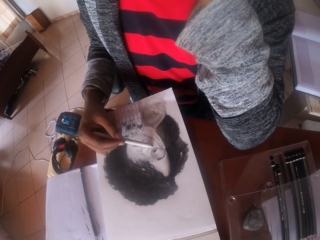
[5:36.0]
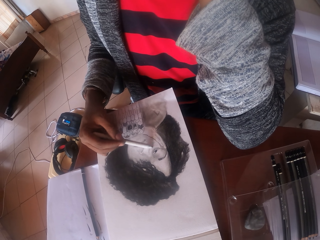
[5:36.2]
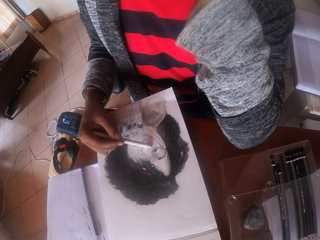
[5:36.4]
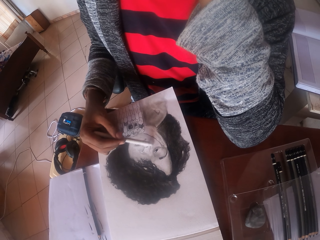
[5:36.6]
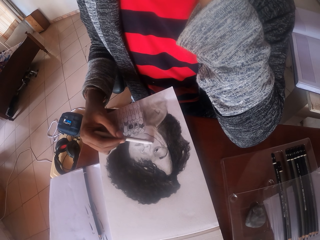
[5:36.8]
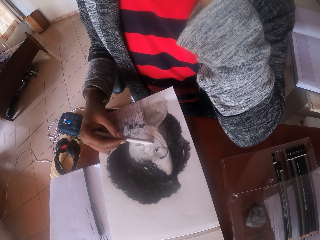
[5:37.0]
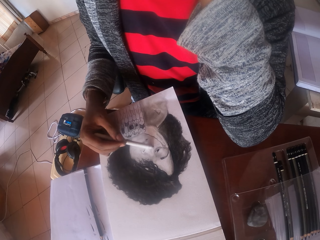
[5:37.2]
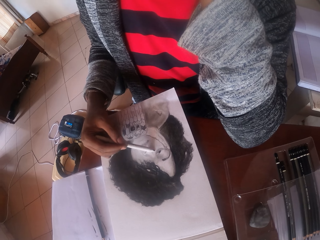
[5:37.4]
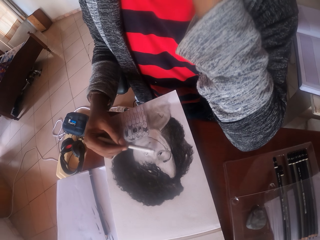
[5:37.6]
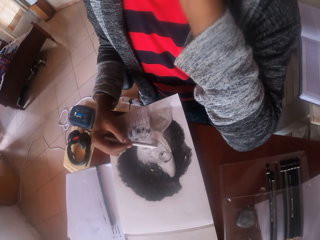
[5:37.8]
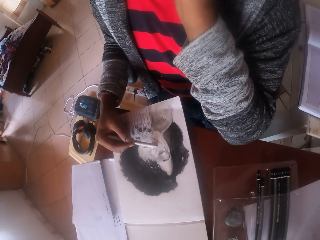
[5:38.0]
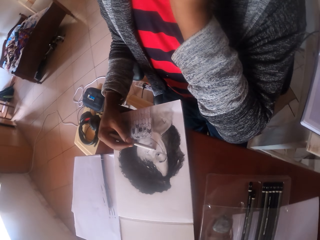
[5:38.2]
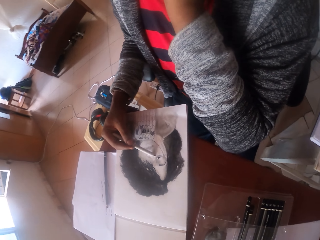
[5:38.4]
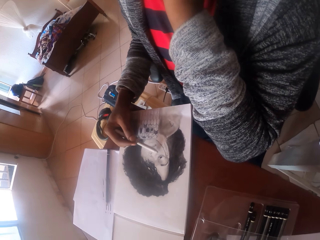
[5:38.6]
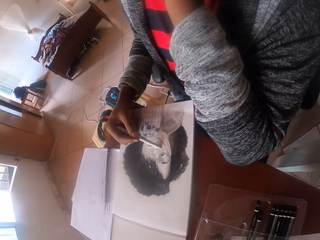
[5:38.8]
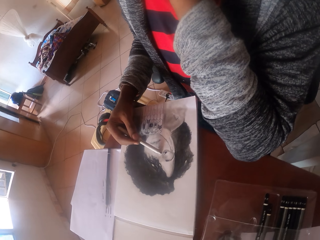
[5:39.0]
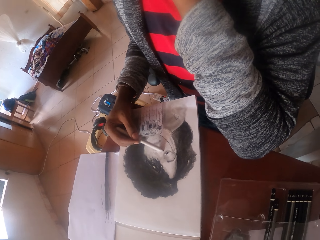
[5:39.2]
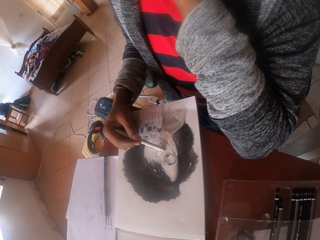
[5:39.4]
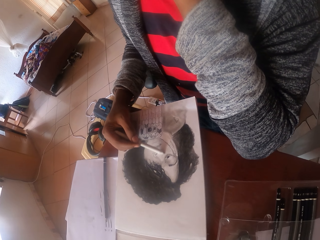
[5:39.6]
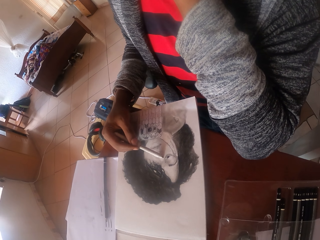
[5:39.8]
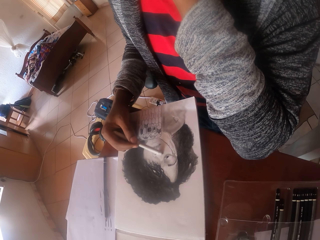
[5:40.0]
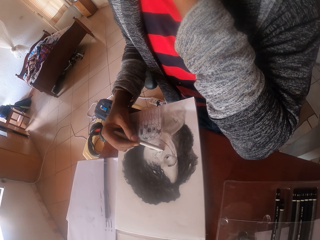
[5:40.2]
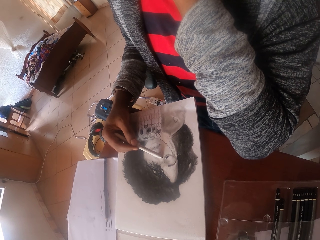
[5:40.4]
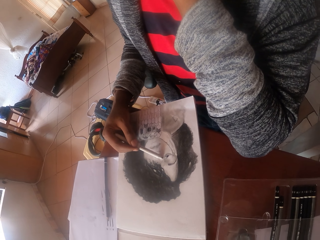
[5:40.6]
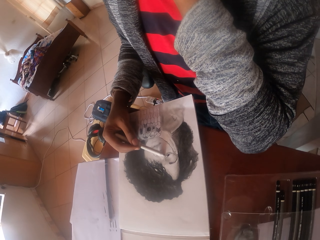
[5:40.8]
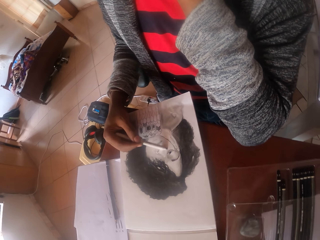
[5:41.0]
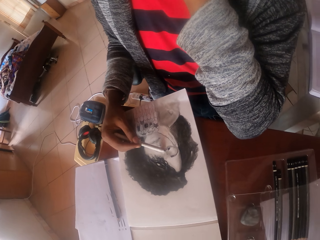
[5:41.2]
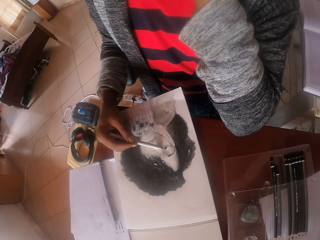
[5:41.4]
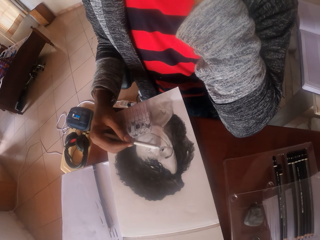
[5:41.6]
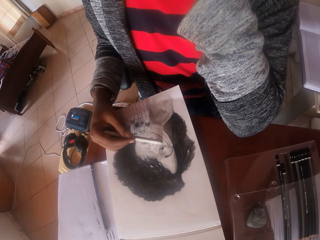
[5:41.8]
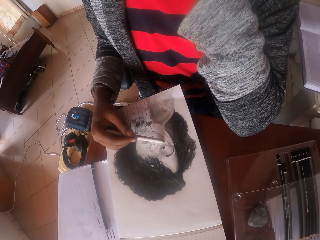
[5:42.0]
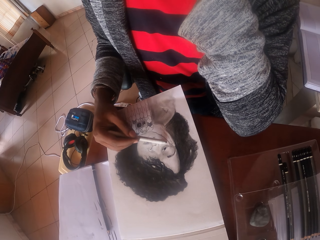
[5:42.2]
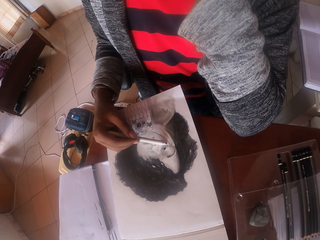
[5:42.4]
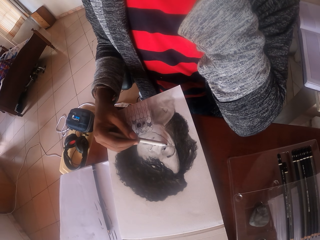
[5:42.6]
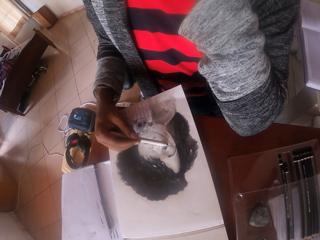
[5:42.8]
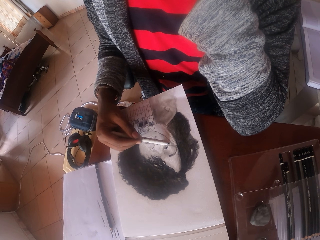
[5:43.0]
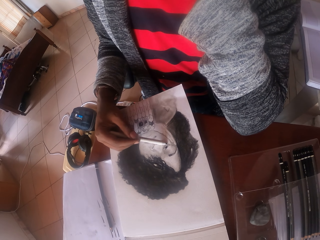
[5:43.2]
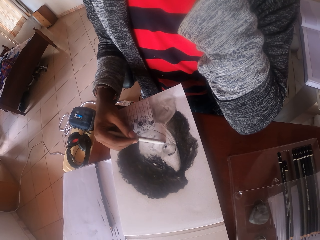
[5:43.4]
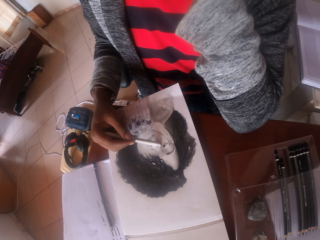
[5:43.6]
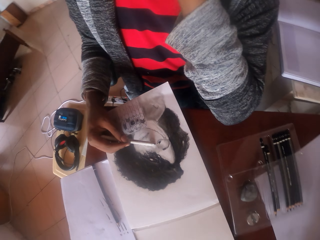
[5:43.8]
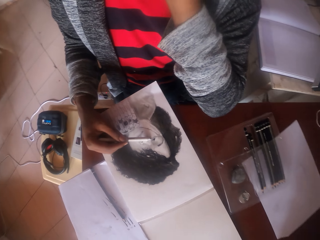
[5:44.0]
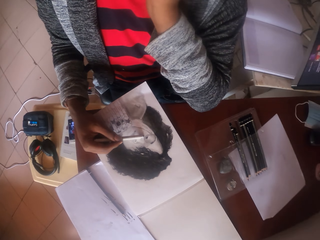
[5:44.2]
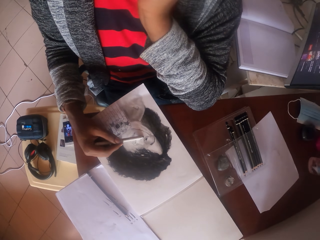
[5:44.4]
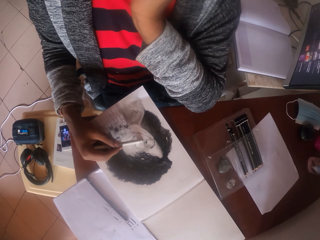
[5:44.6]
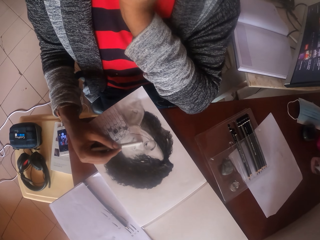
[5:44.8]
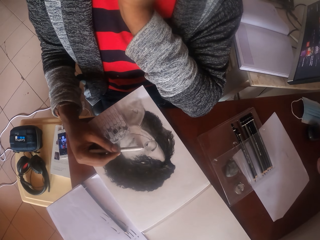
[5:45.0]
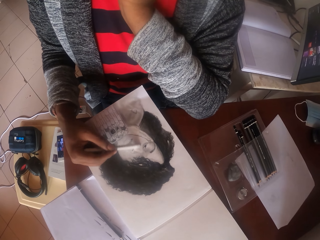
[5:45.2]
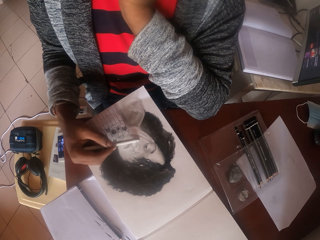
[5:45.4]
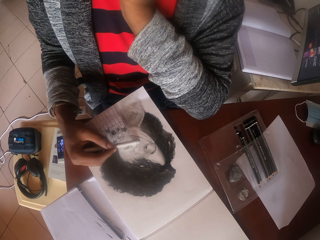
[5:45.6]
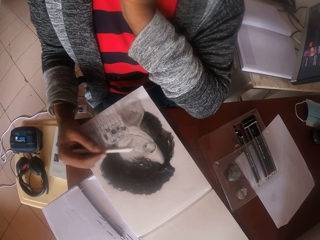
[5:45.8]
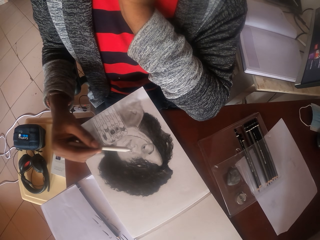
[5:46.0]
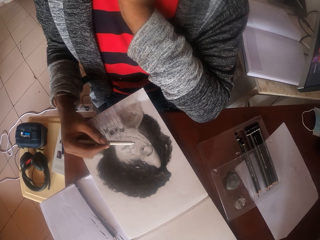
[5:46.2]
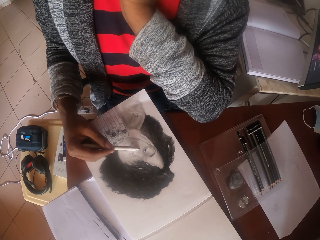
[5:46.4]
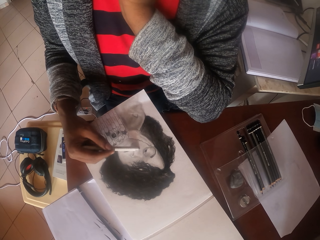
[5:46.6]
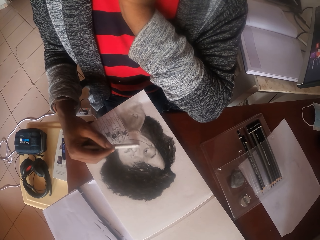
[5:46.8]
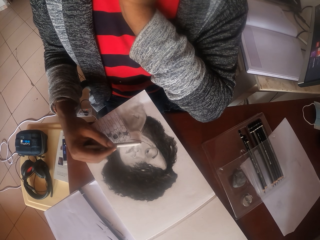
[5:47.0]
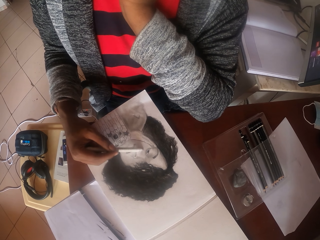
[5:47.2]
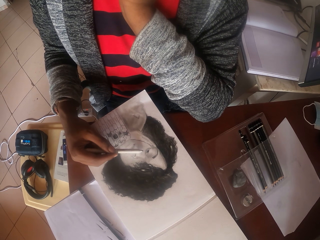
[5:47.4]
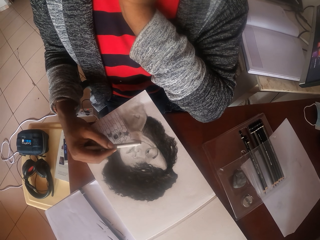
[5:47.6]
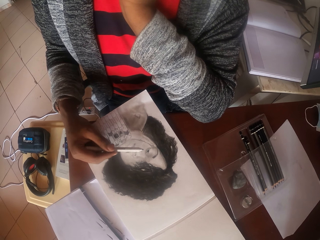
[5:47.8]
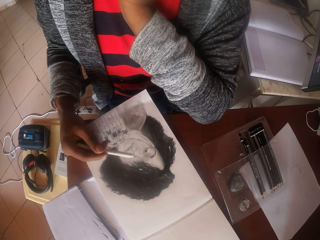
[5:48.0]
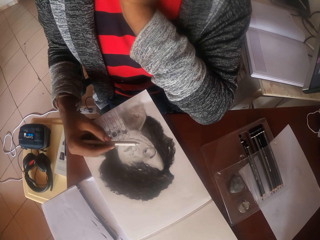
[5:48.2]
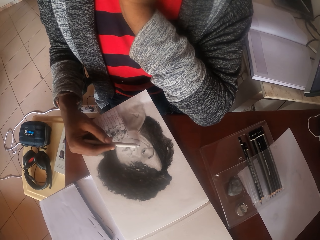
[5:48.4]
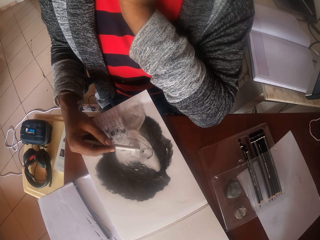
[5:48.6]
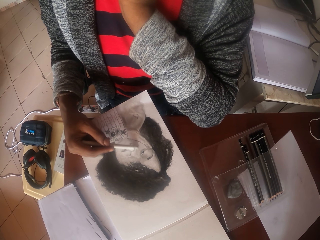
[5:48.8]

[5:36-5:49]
The camera wearer moves the left hand. They draw on the paper with a pencil. They move on the table. They draw on the paper with a pencil. They move on the table. They draw on the paper with a pencil.

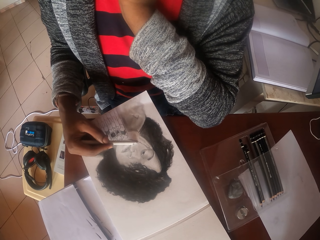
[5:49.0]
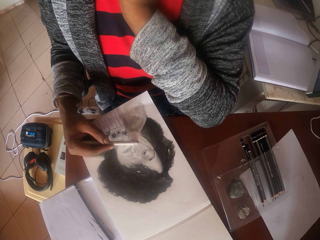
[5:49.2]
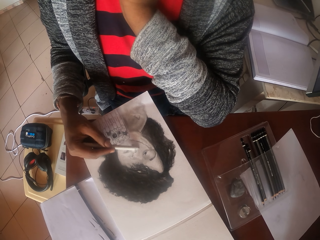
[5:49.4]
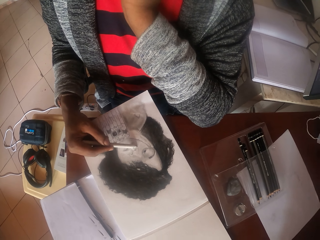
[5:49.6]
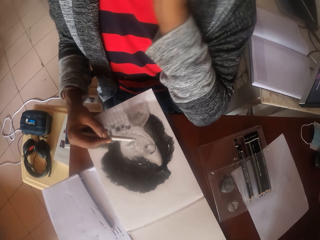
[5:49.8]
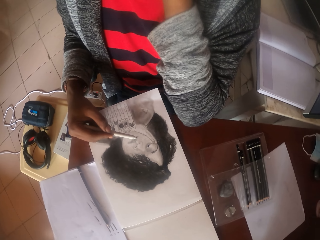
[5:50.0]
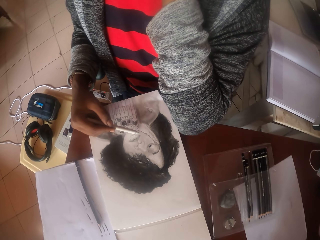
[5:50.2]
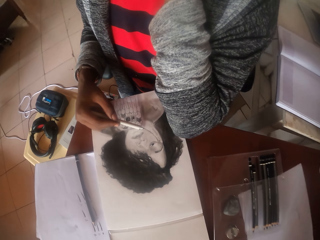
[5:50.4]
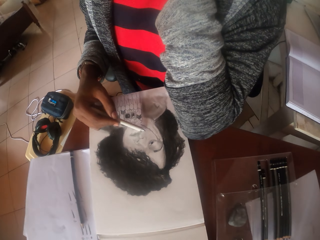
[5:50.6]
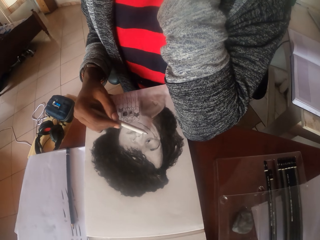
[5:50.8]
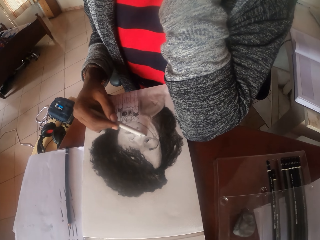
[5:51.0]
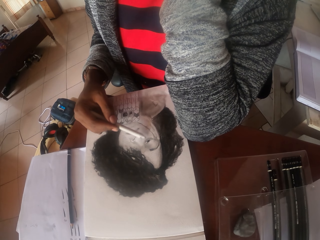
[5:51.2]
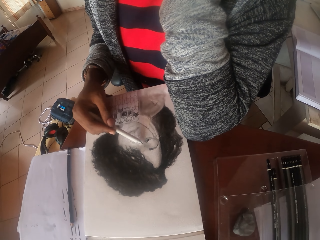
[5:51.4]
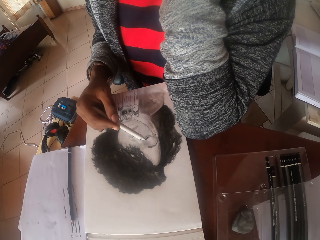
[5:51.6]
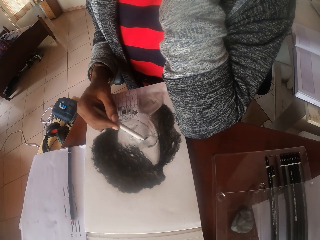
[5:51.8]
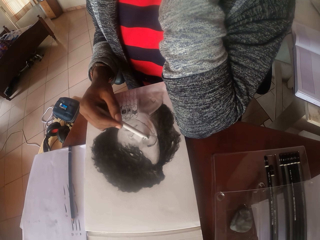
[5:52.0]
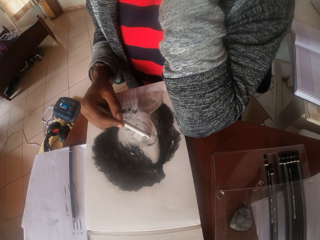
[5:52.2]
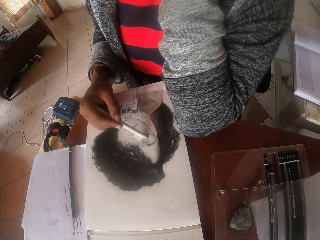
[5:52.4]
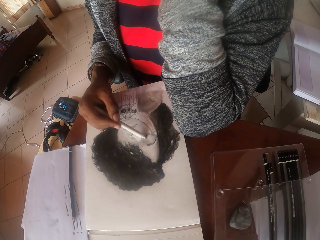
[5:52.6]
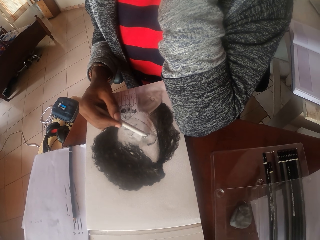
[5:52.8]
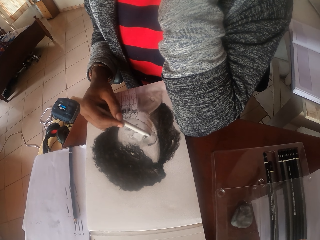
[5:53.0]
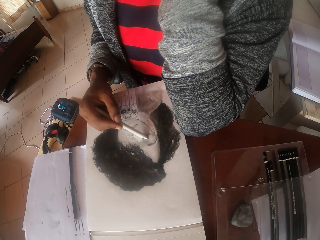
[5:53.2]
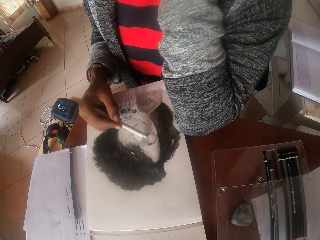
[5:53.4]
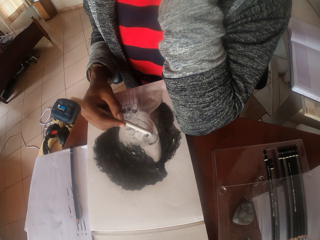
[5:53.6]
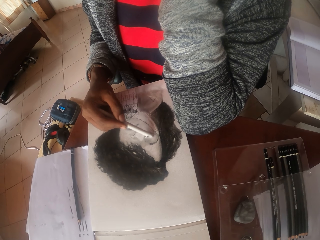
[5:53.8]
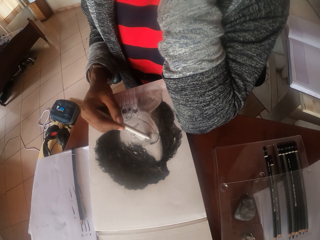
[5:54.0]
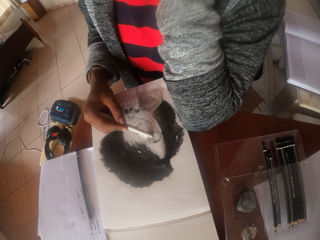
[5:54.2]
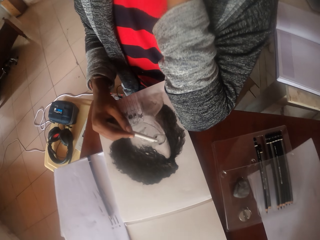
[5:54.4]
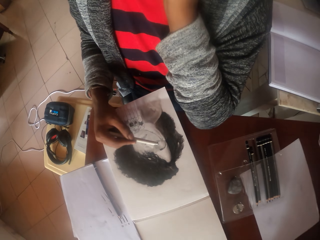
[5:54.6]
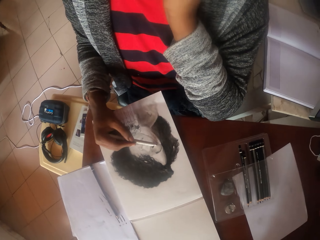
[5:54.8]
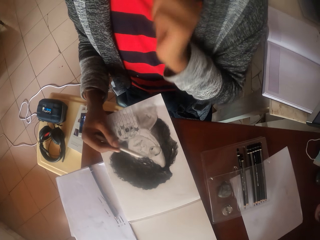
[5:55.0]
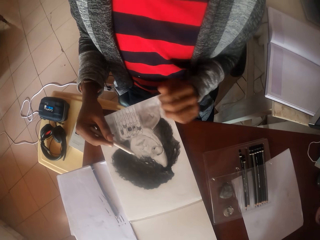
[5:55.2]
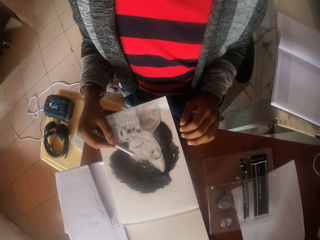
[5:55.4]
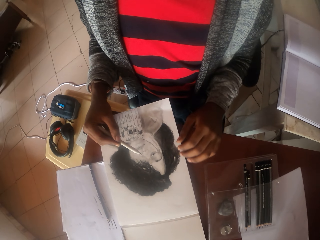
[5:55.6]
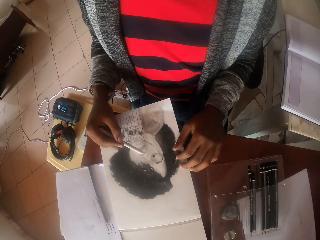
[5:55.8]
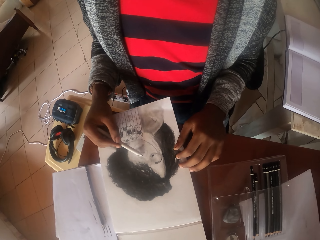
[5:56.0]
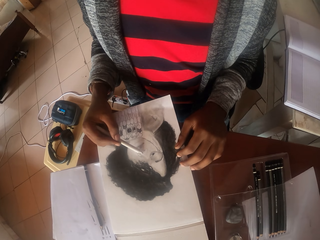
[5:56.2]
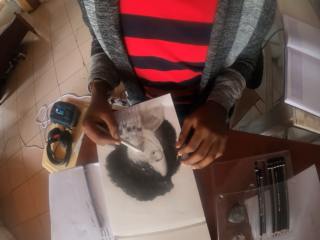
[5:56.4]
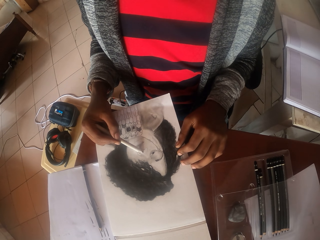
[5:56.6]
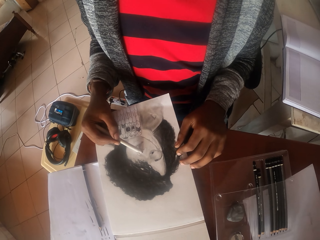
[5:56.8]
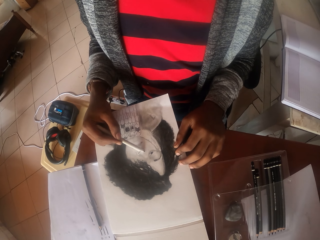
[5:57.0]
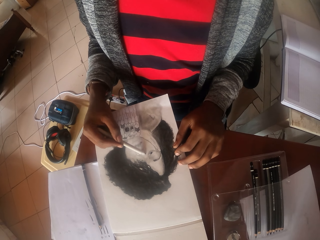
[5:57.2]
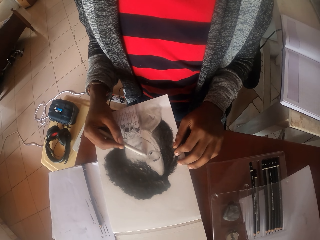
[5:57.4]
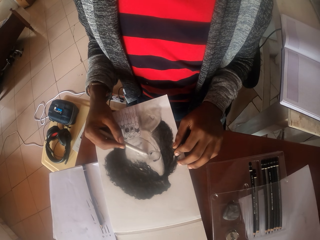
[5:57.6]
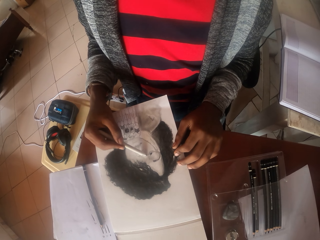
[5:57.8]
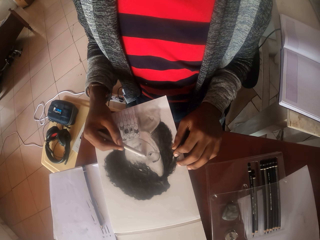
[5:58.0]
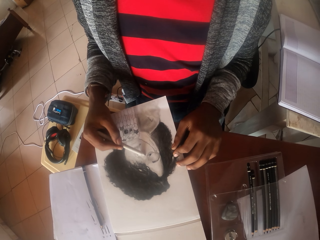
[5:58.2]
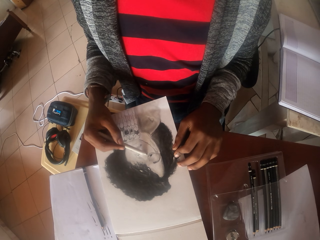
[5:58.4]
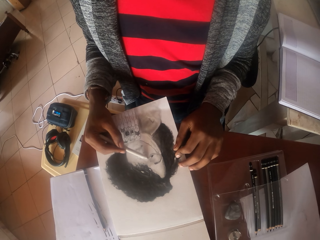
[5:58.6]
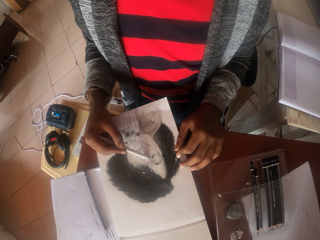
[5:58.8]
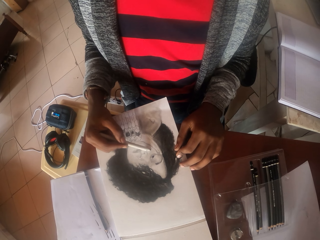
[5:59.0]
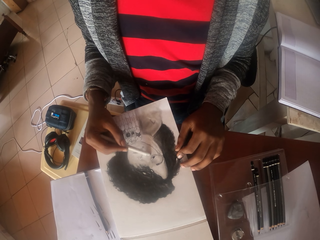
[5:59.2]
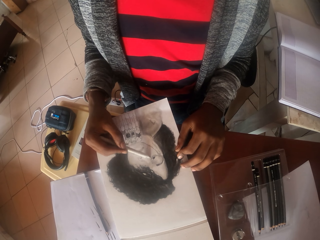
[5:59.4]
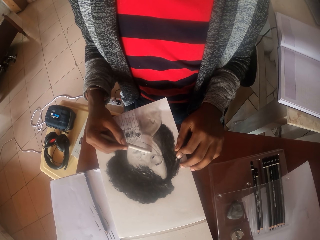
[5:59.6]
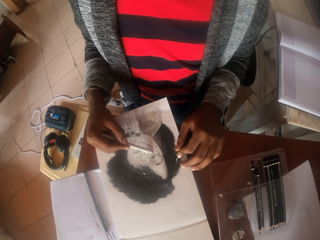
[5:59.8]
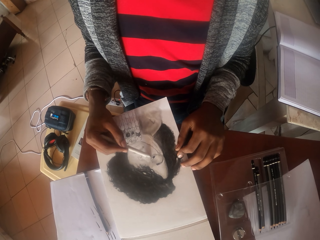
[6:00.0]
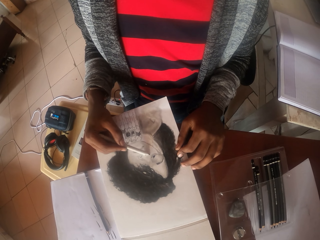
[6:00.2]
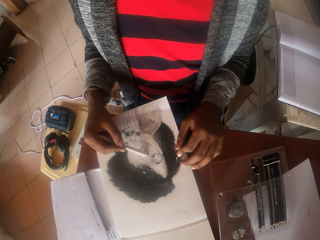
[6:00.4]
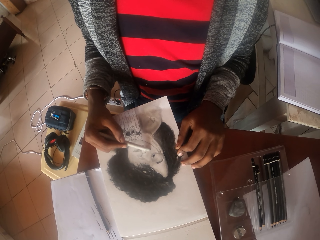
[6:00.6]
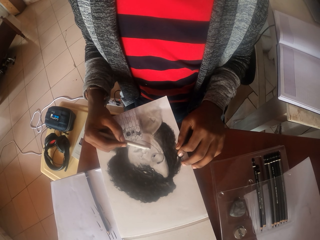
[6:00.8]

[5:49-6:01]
The camera wearer moves the left hand on the table. They draw on the paper with a pencil. They remove the elbow from the table. They put the hand on the table. They hold the picture paper. They draw a person picture on the paper with a pencil.
